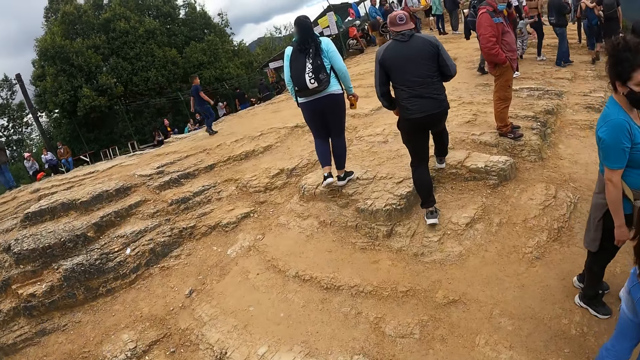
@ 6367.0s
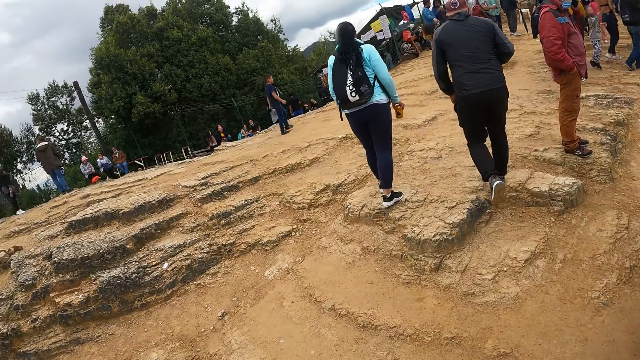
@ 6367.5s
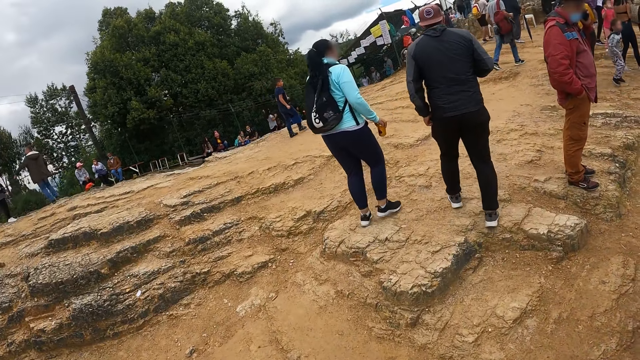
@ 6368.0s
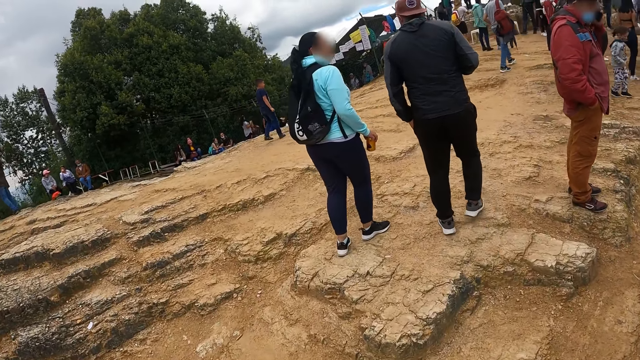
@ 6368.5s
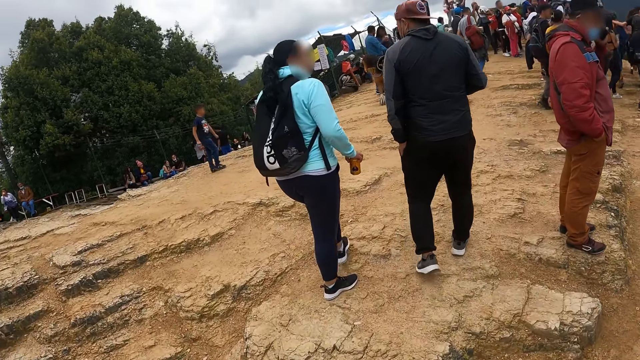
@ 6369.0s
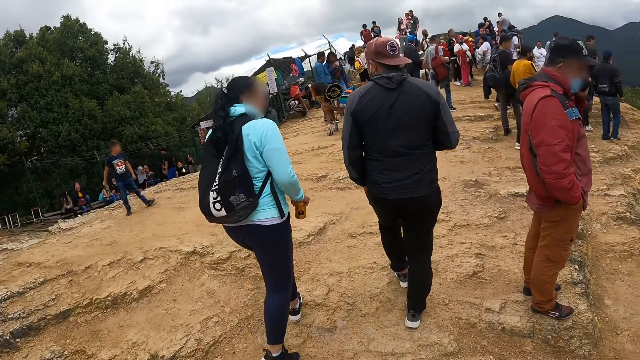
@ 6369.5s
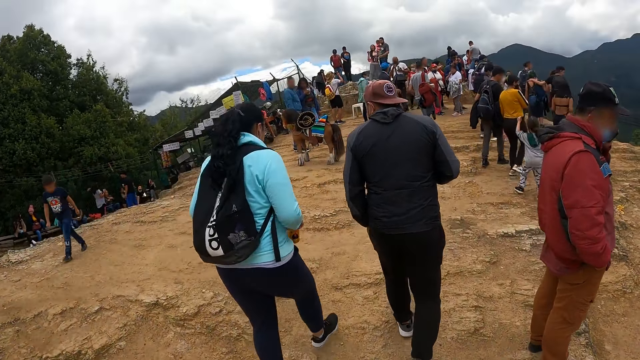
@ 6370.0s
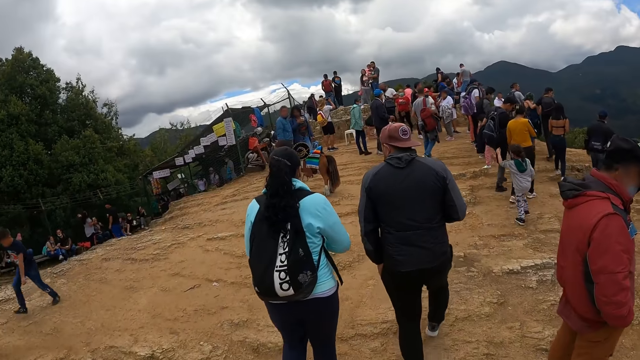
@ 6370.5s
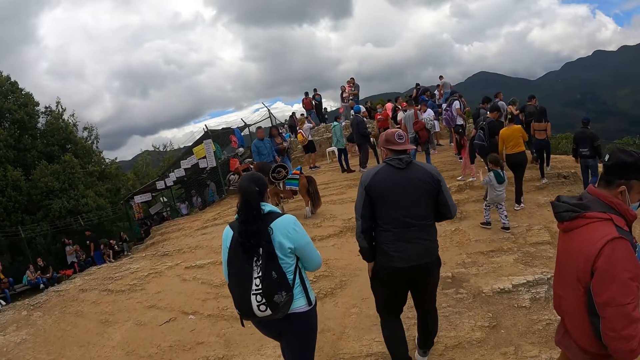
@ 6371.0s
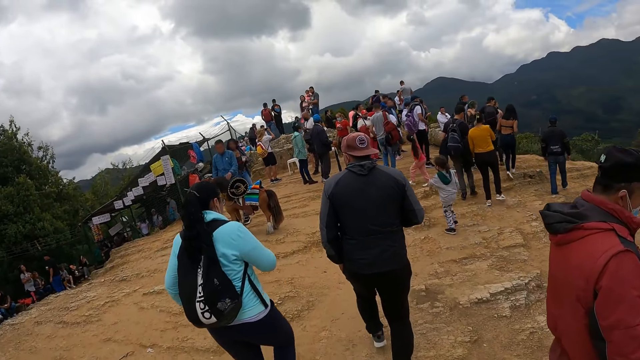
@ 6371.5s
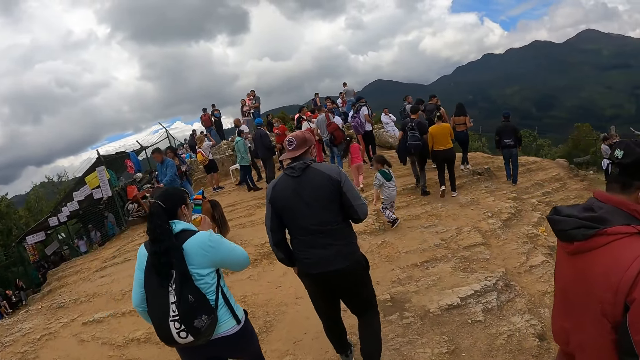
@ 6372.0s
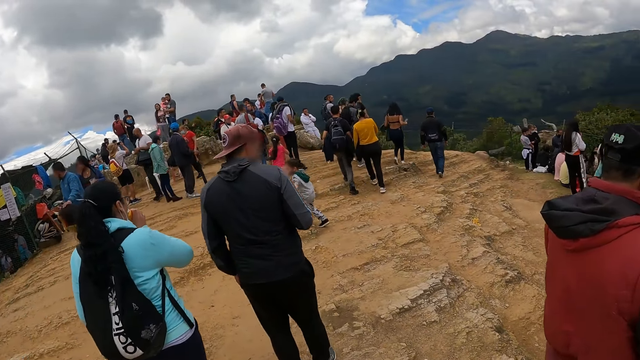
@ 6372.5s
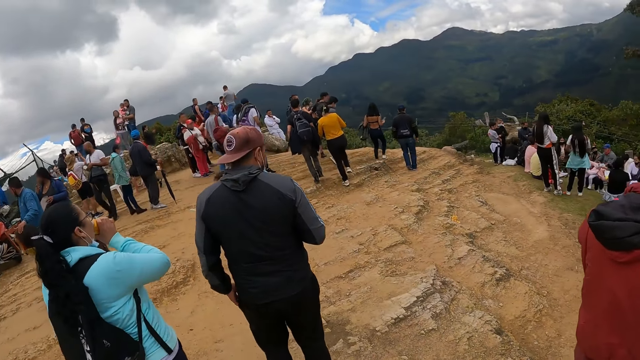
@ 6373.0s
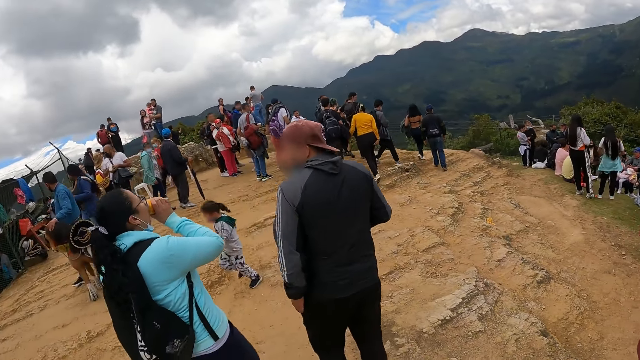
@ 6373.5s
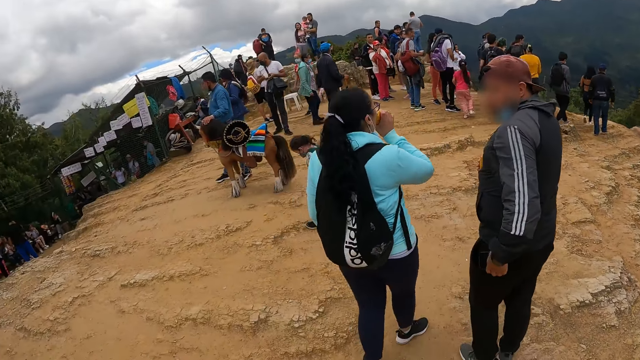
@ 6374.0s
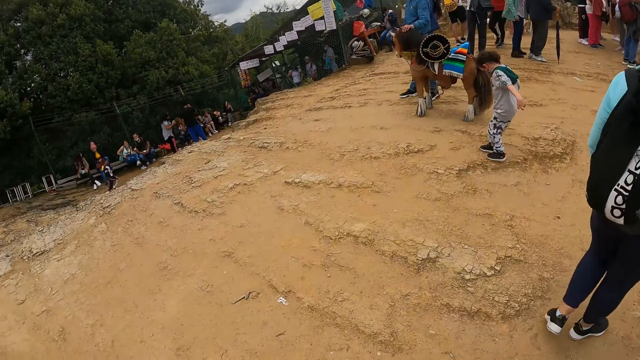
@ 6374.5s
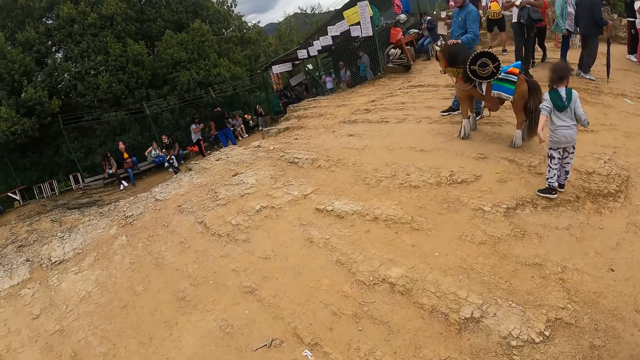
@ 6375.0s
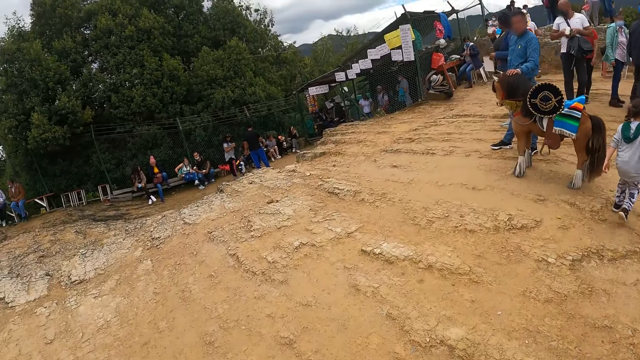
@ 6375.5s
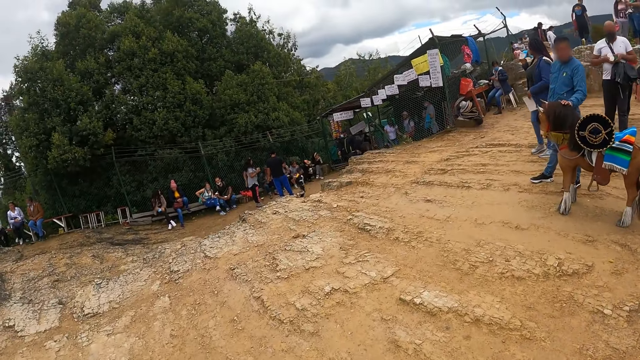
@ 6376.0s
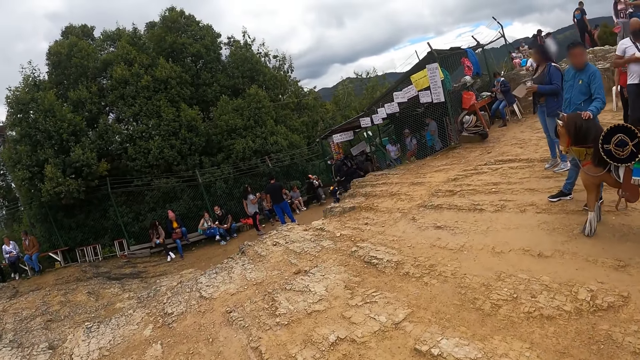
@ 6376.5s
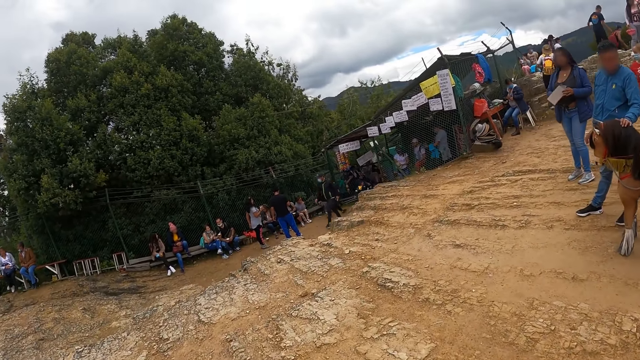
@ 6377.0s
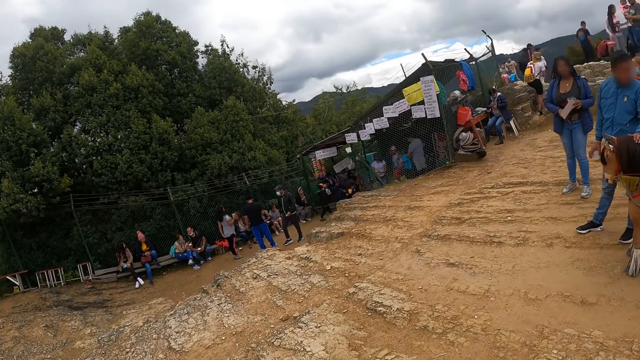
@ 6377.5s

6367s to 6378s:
The camera wearer walks around the compound. They look up the hill. They look around the park.

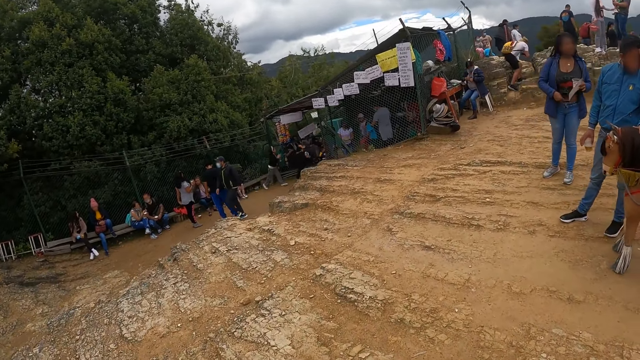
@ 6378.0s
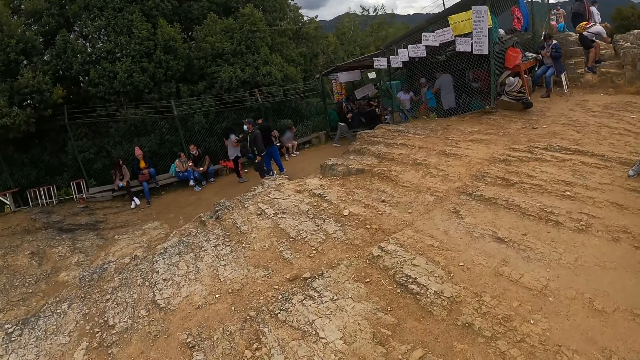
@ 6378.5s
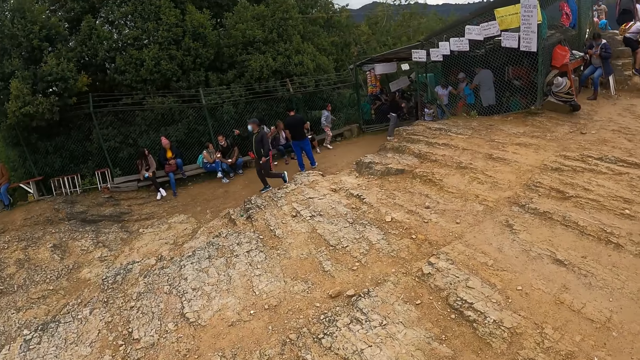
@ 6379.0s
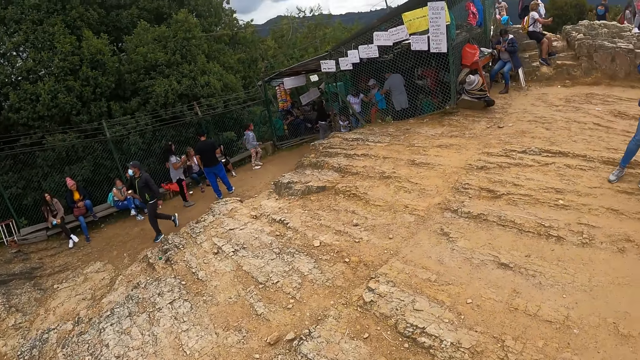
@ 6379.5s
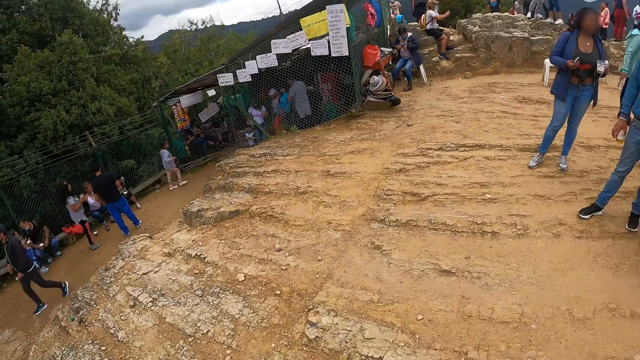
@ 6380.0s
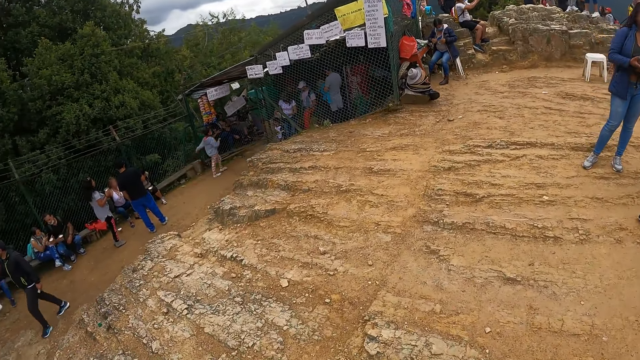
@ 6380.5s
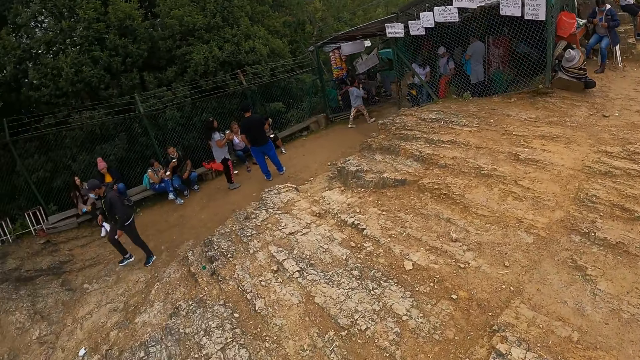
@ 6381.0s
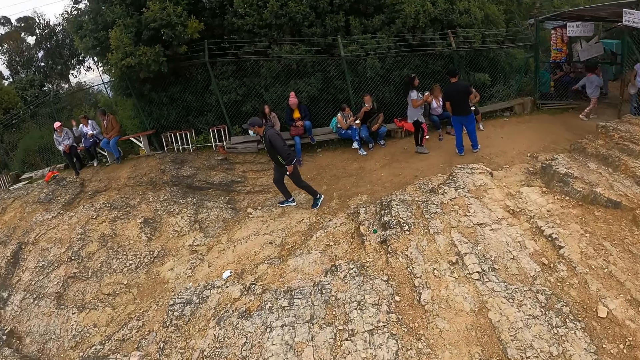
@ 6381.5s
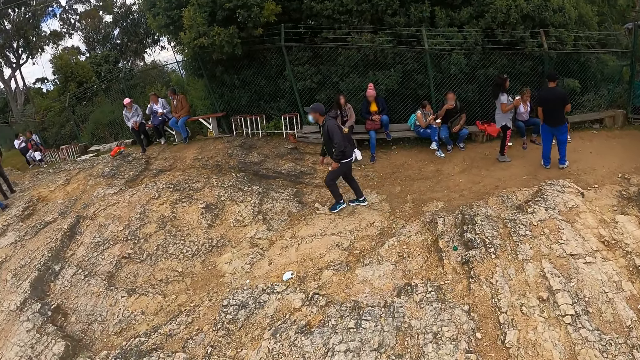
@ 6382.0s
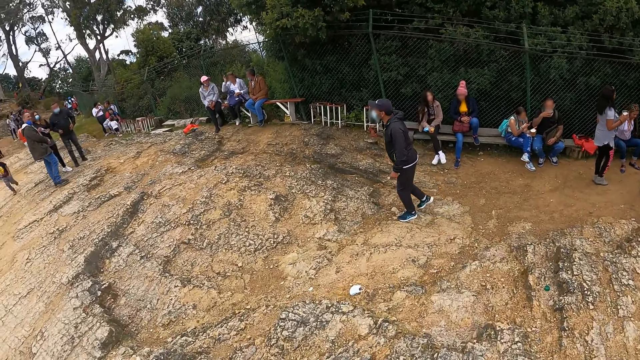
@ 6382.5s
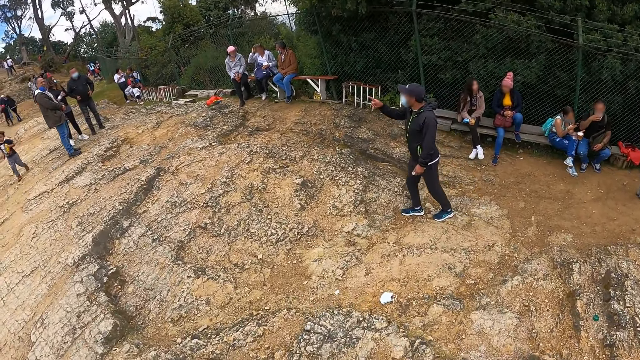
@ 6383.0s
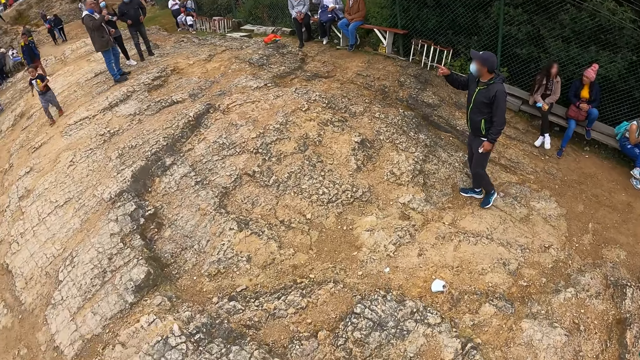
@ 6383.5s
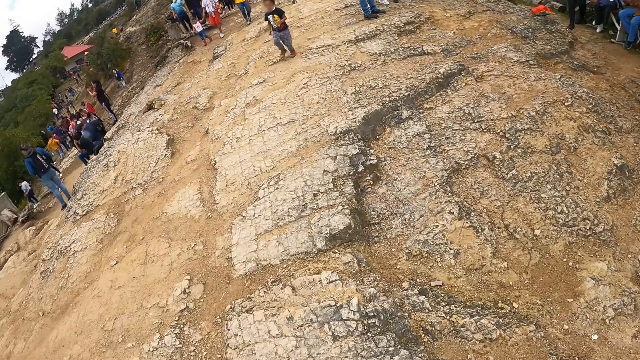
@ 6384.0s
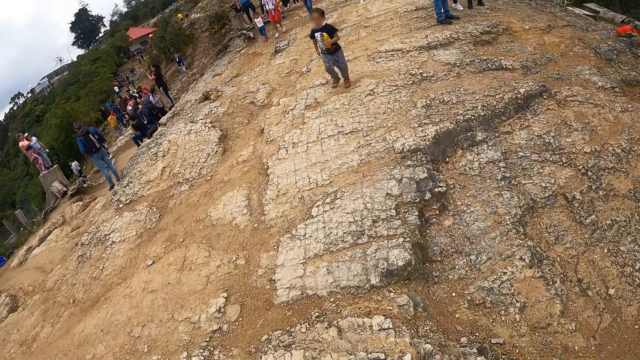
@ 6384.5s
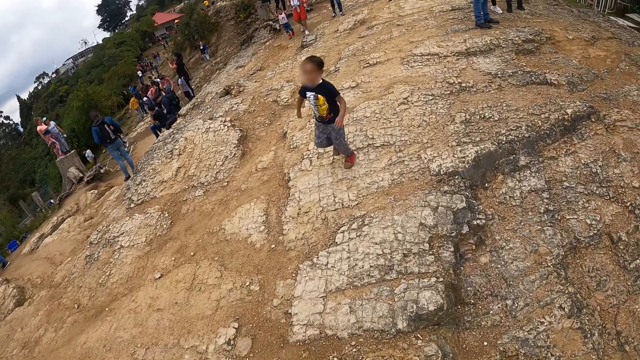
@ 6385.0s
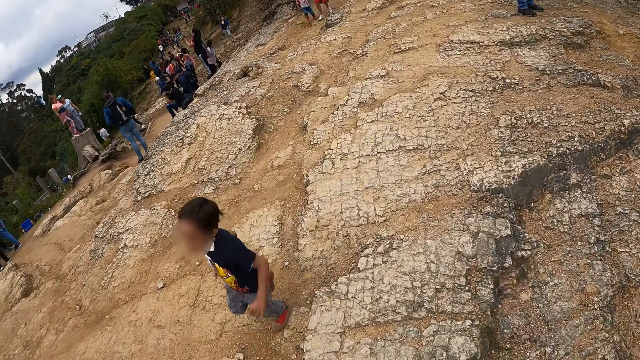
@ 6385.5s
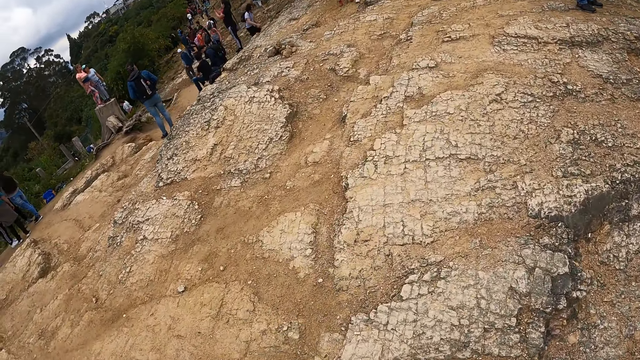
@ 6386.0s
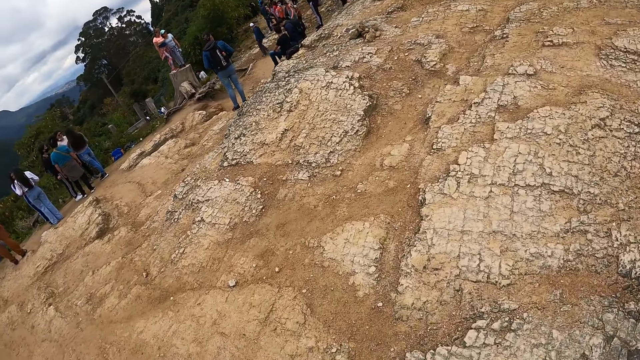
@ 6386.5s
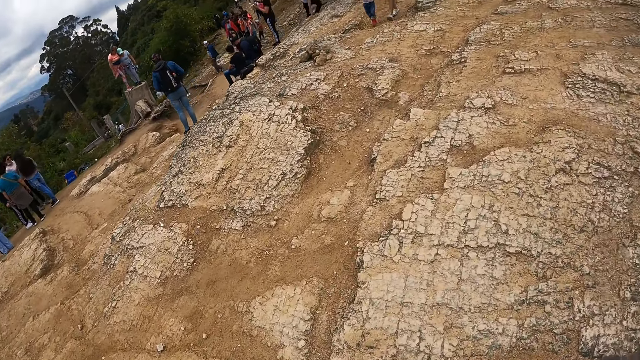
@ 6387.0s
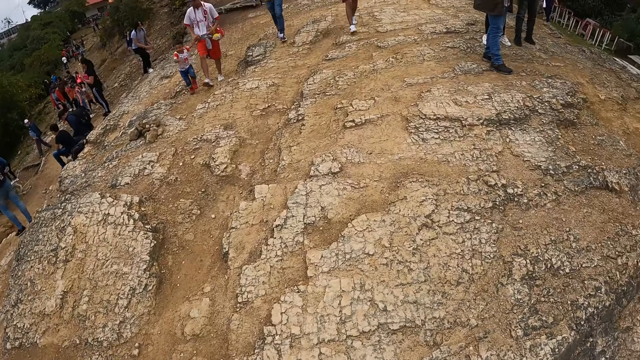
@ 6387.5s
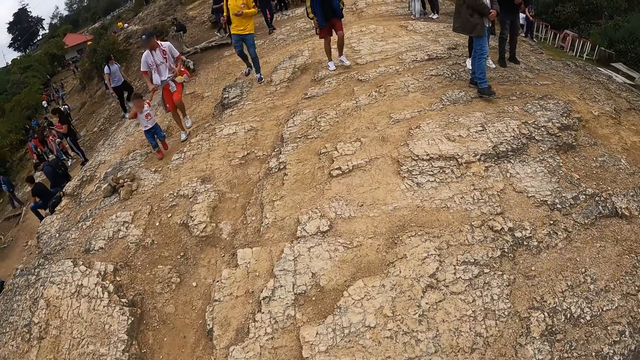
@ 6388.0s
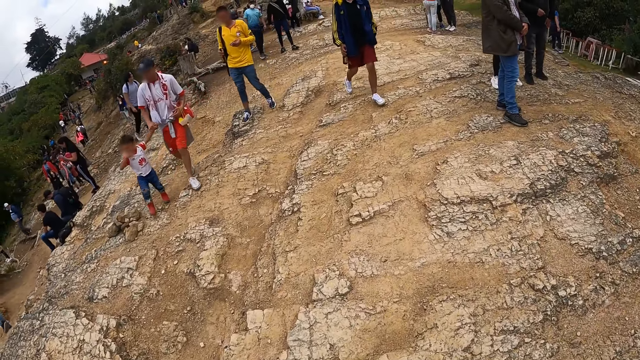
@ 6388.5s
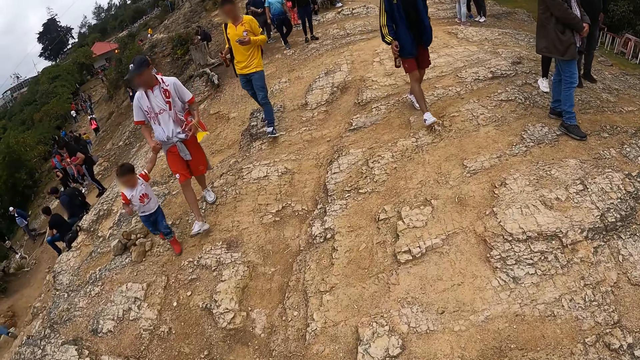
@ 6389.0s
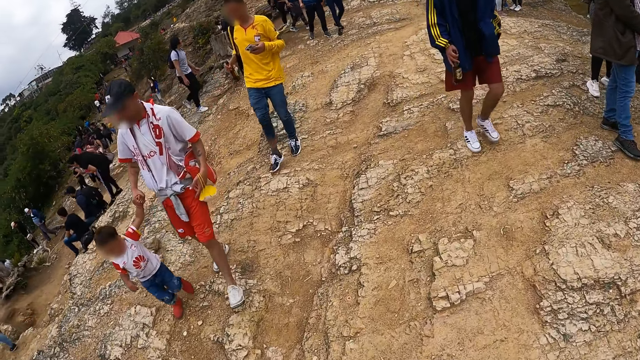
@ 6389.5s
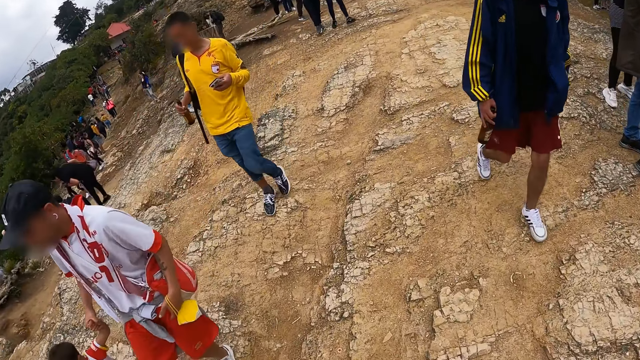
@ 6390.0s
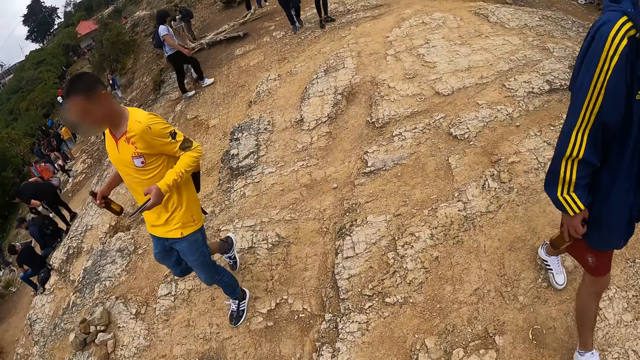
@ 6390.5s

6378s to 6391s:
The camera wearer walks around the compound. They look around the park. They walk around the compound.
